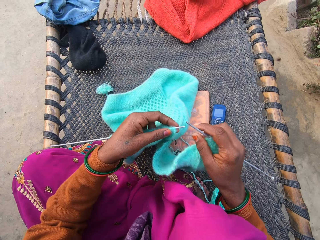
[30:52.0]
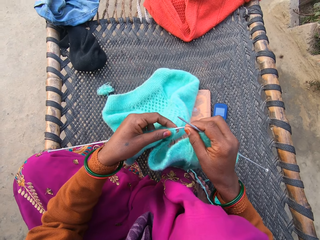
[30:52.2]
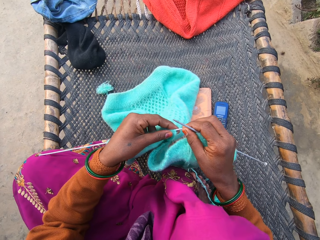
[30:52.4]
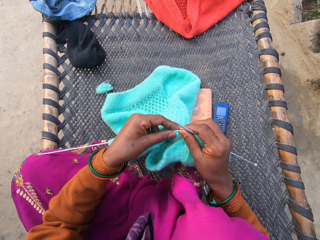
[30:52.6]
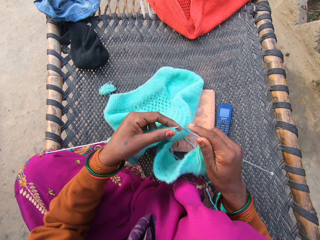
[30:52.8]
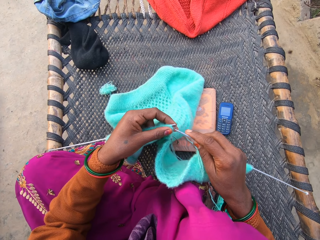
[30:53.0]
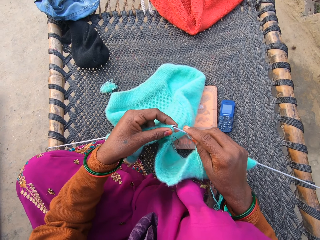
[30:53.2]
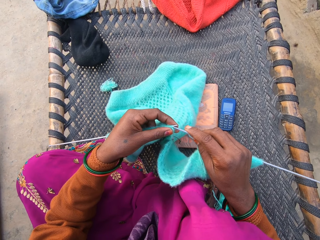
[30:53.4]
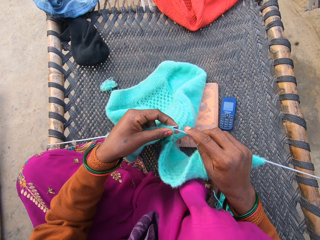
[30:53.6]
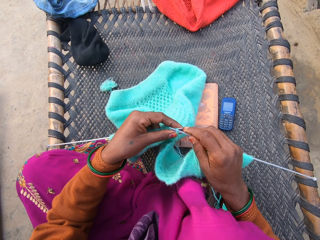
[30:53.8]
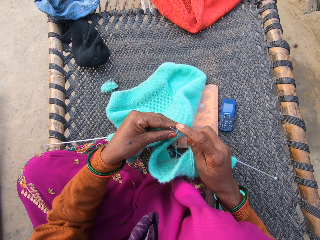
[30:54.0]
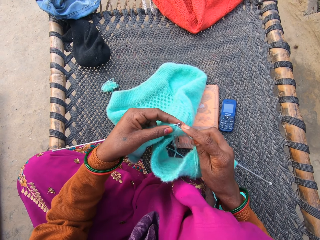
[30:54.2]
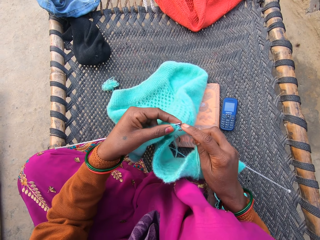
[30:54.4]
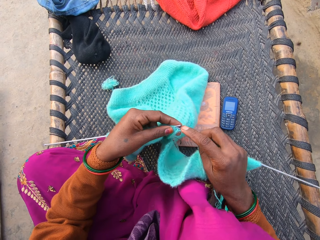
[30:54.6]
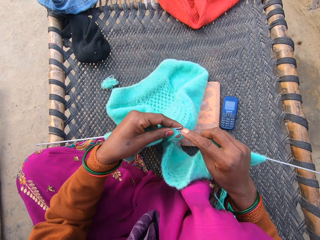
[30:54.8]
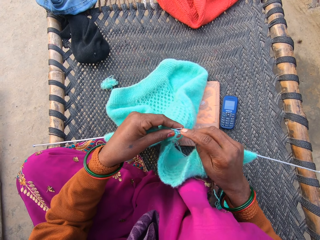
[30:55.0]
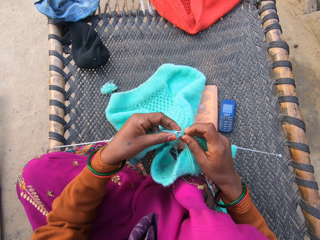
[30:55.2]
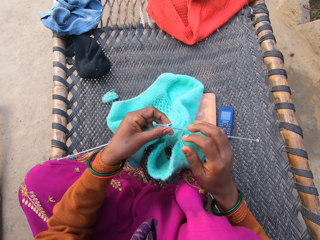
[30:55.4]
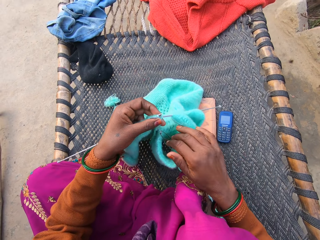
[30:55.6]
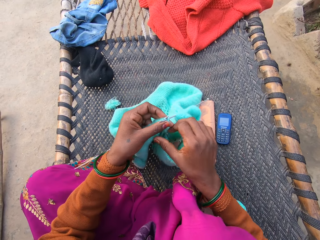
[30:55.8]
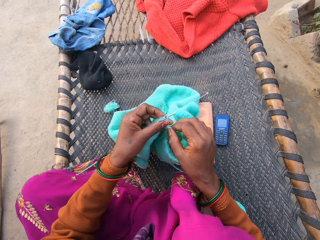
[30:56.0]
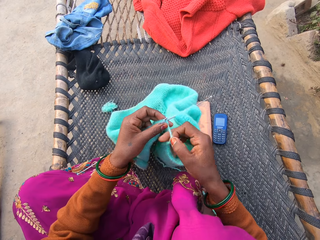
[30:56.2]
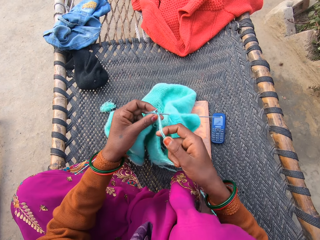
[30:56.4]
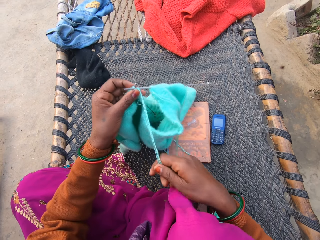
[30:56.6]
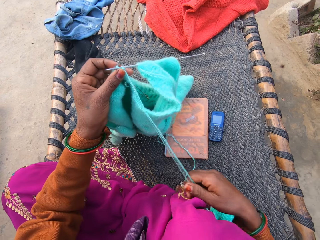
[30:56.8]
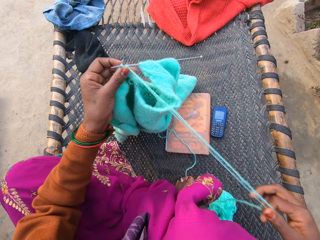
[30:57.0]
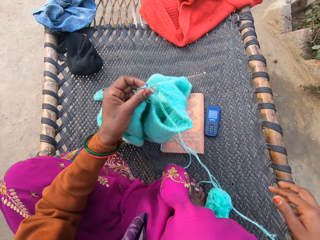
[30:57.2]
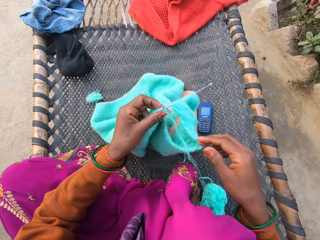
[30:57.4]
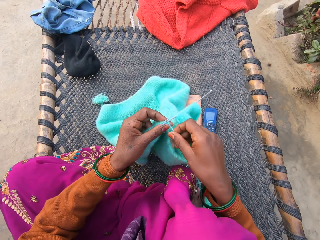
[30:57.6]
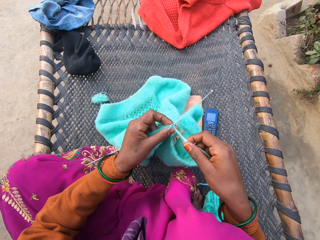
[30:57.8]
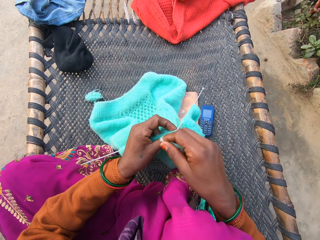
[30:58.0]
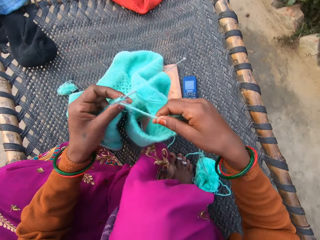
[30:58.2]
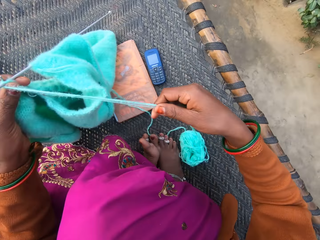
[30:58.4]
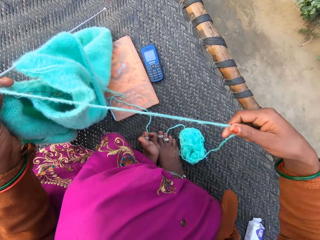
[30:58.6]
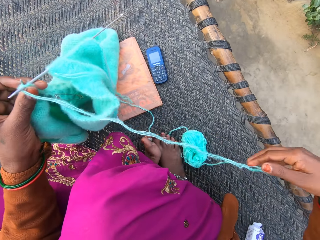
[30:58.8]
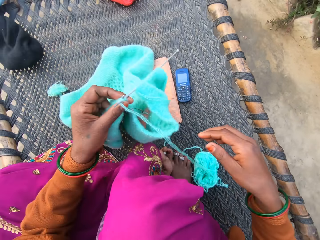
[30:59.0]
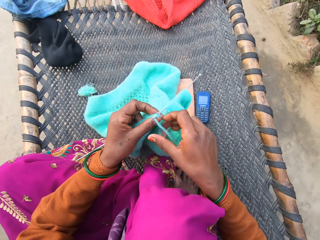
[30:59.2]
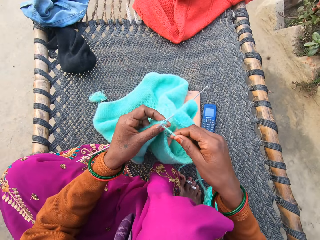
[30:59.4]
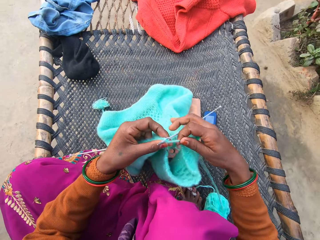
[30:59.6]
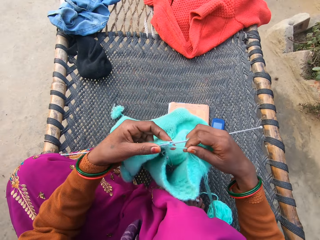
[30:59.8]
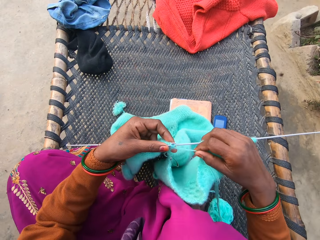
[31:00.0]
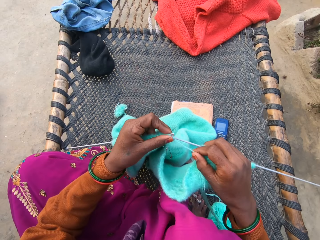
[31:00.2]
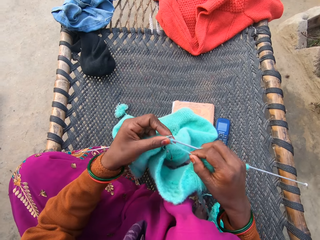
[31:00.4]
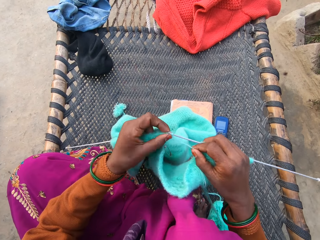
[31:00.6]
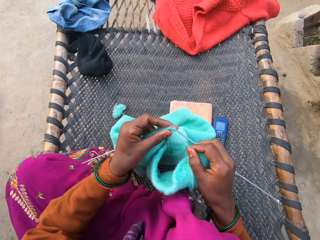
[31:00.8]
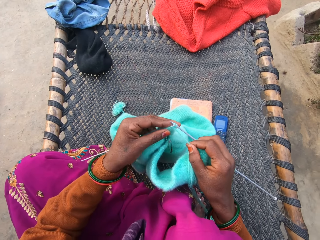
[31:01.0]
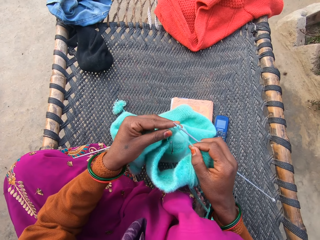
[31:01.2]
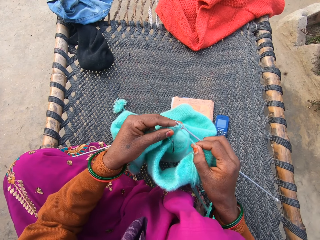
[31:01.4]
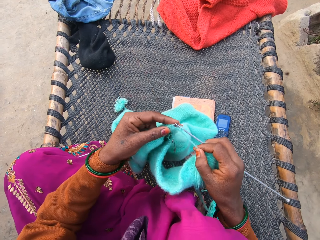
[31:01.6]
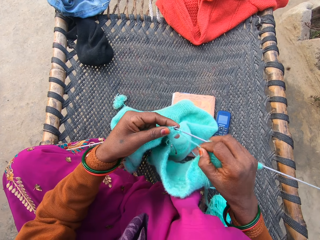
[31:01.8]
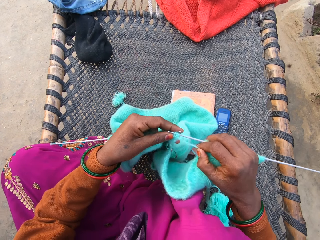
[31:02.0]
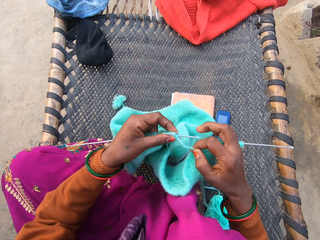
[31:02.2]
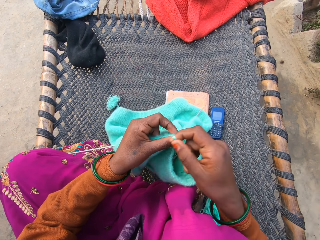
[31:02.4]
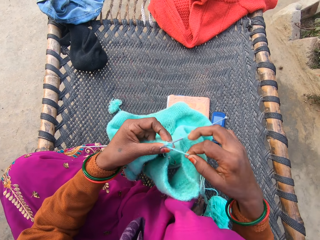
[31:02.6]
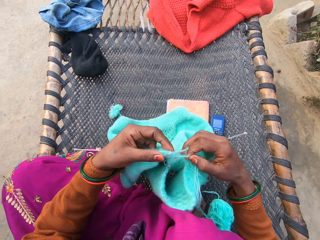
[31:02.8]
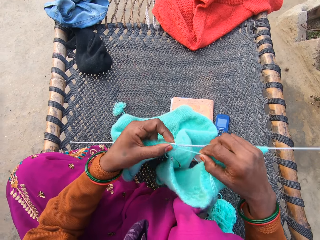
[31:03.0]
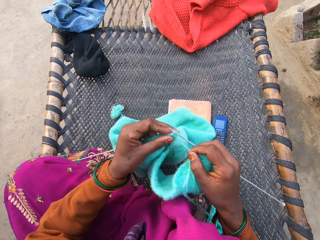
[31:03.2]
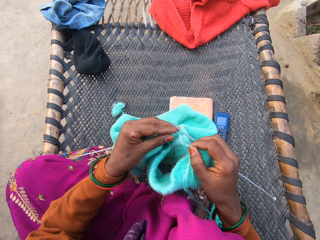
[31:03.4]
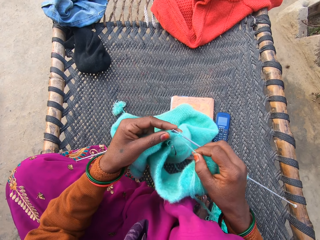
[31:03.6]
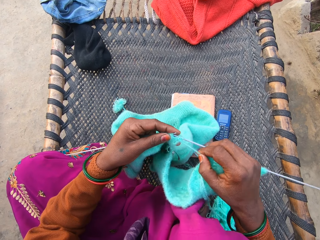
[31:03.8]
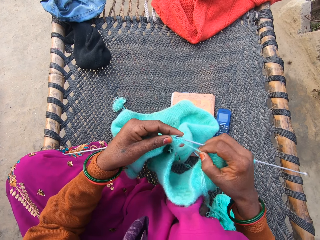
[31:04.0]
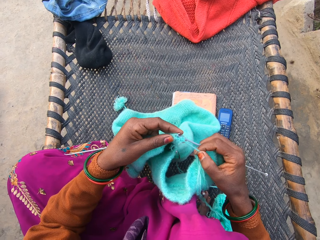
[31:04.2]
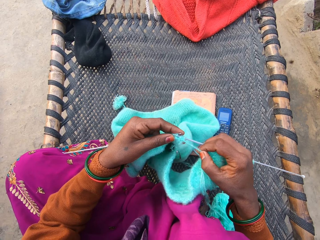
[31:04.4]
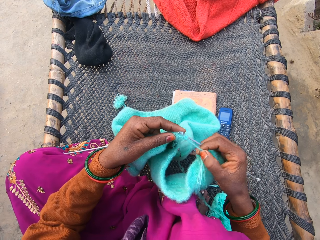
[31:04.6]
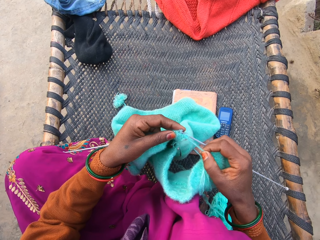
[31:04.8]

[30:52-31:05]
The camera wearer knits the yarn with the knitting needles in both of her hands on the rattan mat. She pulls the thread of the yarn with her right hand on the rattan mat. She folds a thread around a needle. She stretches the thread. She knits the yarn with the knitting needles in both of her hands on the rattan mat. She folds the thread around the needle.

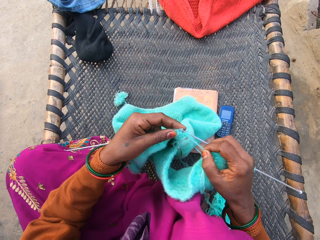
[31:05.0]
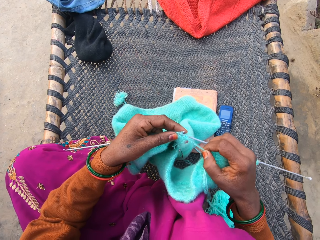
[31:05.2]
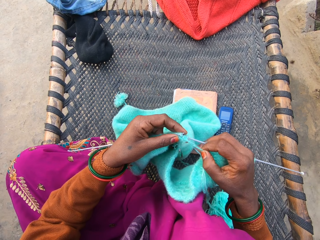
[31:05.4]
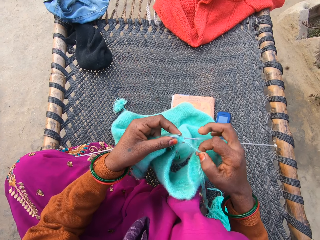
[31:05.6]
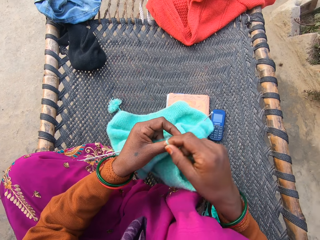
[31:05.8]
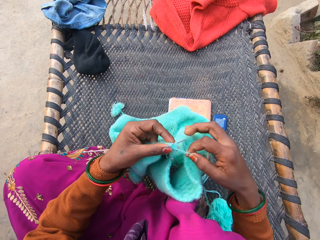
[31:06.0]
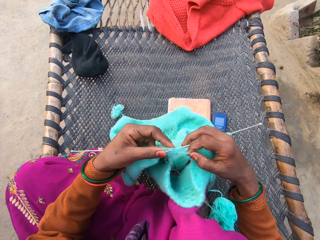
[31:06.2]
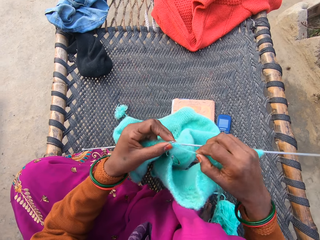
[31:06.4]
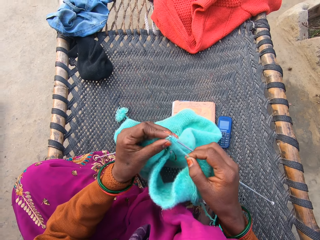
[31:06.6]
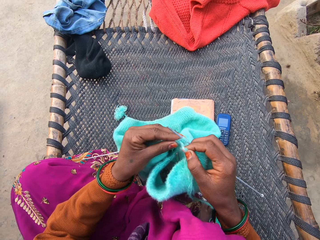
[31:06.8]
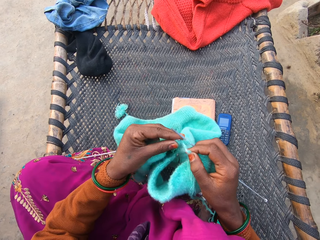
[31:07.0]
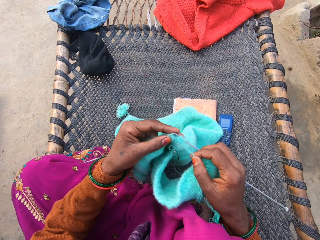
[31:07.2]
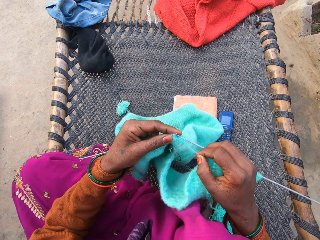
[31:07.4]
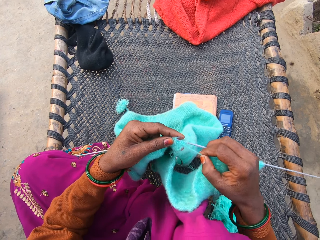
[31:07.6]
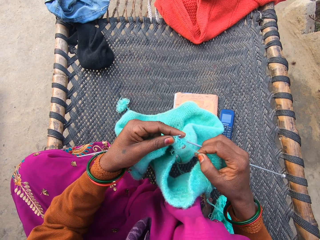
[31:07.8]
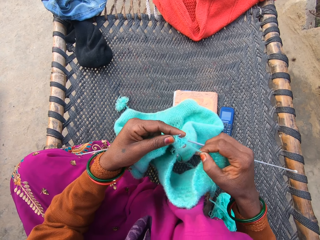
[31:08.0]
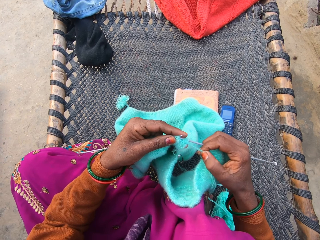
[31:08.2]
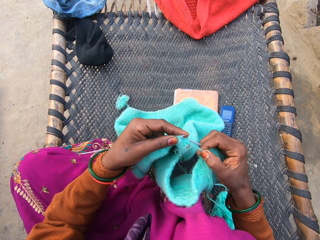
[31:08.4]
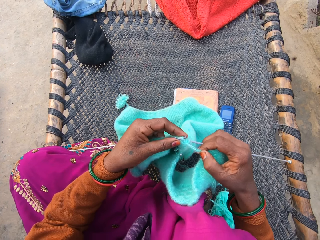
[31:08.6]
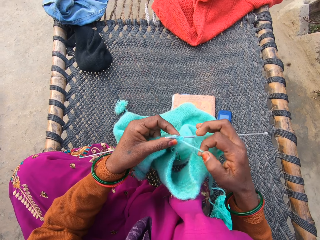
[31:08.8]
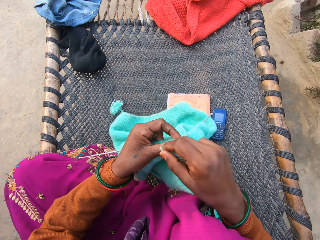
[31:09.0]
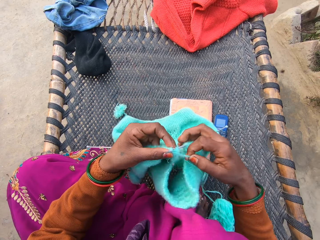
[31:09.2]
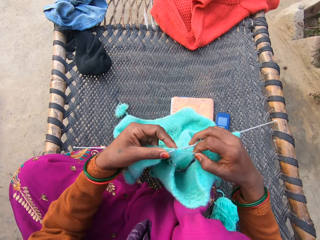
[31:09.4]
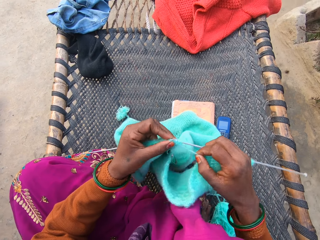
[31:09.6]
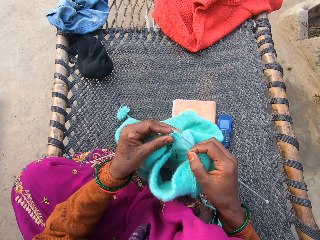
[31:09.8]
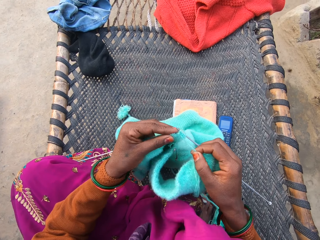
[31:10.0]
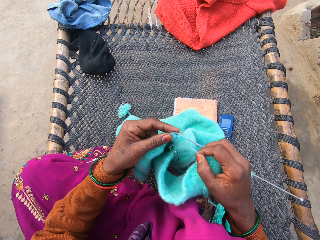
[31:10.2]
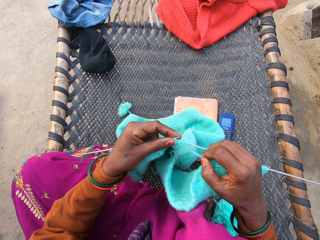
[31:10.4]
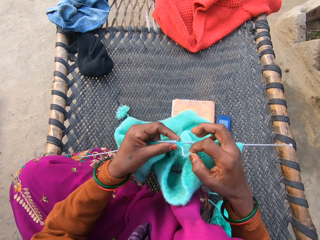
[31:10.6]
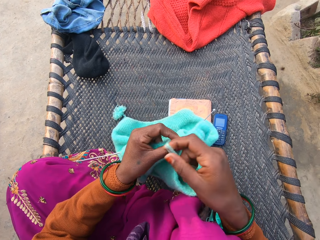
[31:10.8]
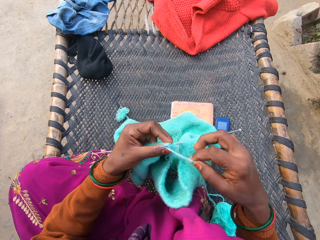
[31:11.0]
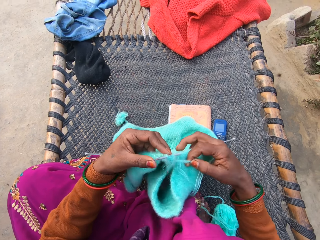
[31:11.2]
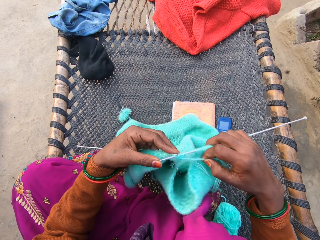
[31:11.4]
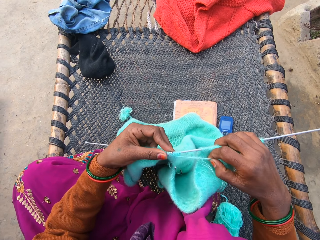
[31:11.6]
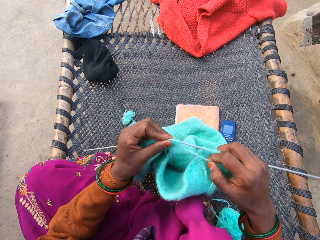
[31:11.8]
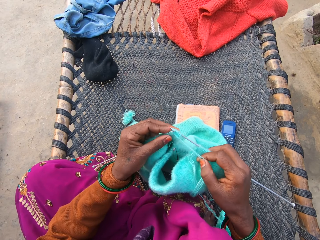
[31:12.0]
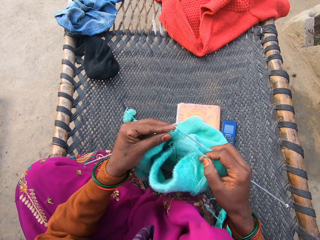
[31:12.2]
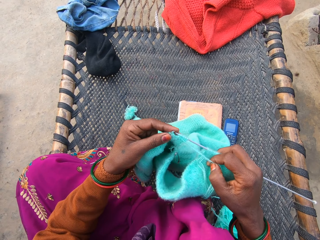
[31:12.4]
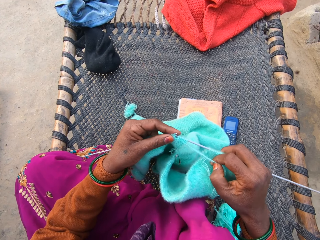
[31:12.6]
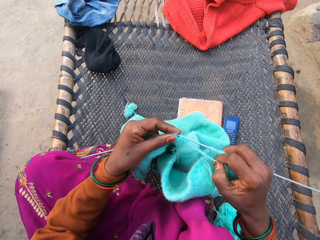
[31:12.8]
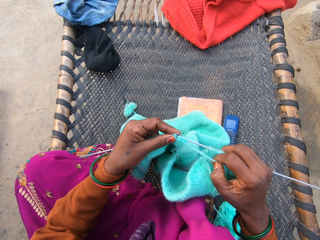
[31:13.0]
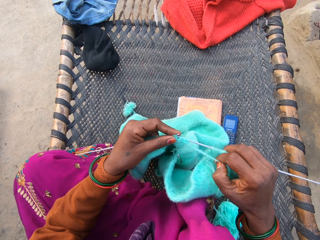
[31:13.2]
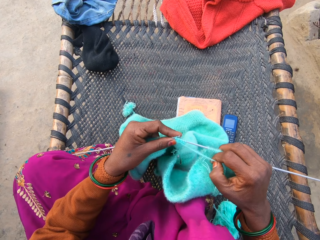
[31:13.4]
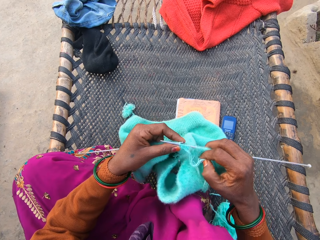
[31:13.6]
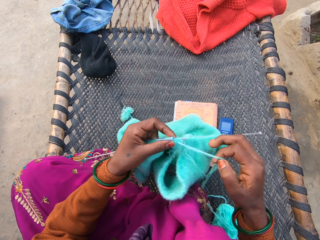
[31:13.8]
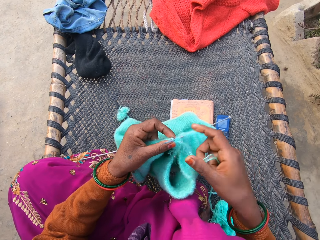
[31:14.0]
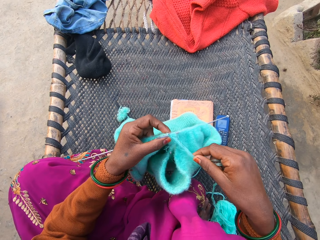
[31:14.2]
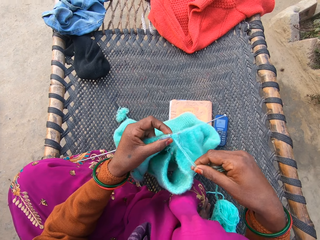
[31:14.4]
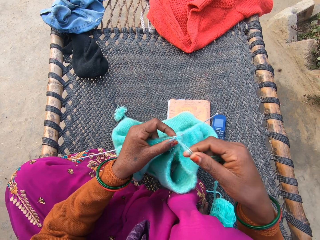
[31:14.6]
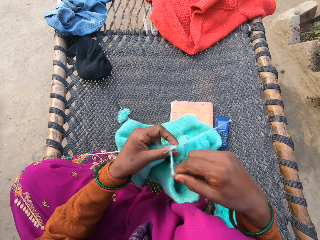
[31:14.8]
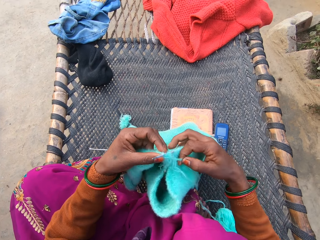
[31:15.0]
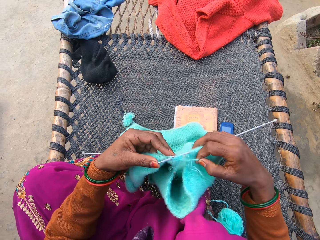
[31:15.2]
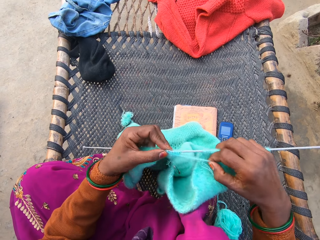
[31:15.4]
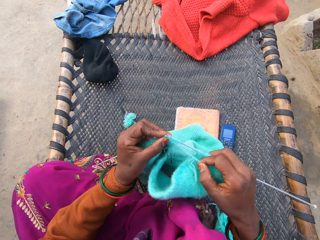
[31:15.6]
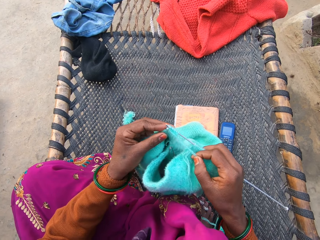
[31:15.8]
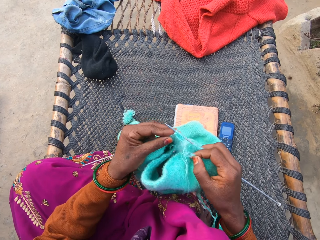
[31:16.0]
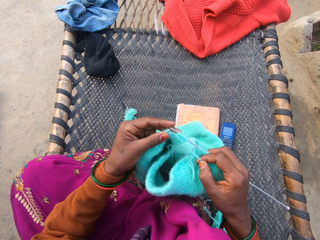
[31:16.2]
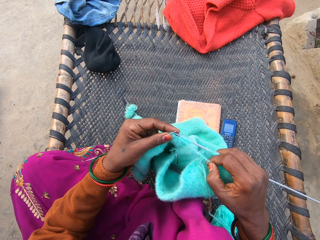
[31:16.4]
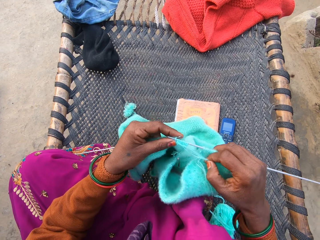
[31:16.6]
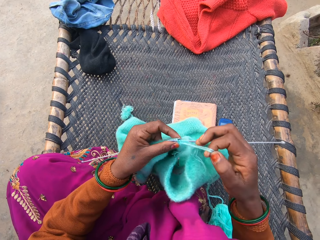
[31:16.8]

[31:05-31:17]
The camera wearer knits using a needle. They fold a thread around the needle. They knit using the needle. They fold the thread around the needle. They knit using the needle. They fold the thread around the needle. They knit using the needle. They fold the thread around the needle.
